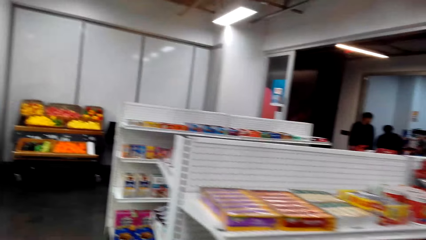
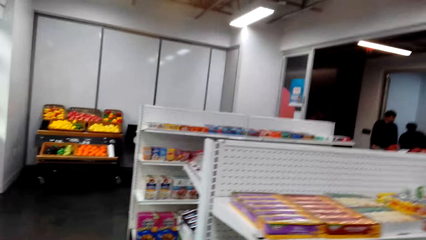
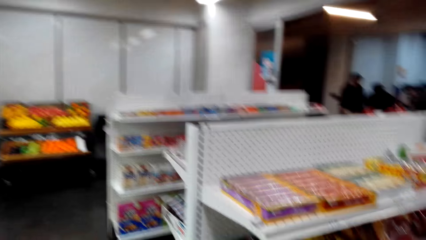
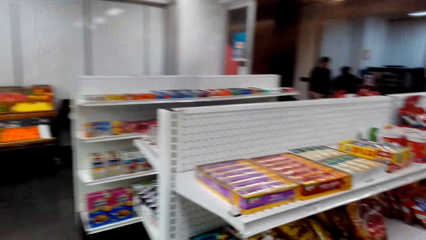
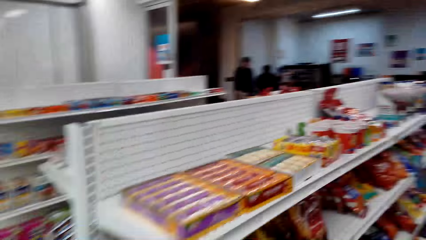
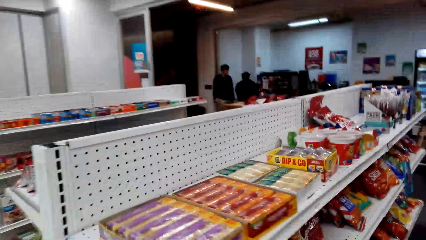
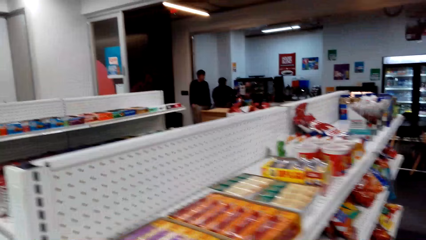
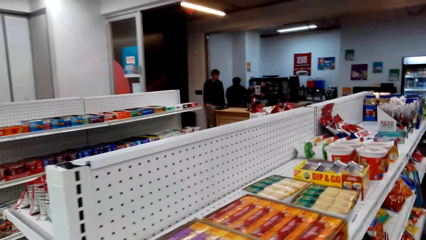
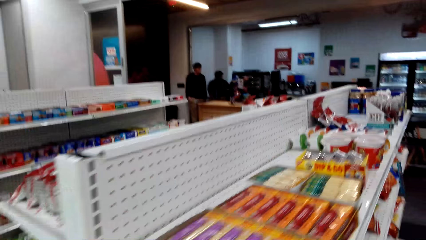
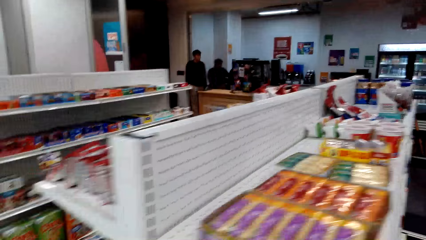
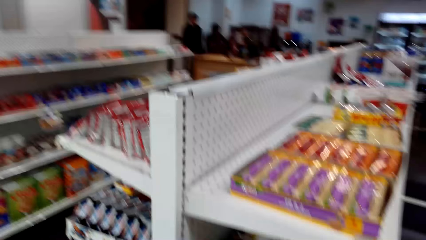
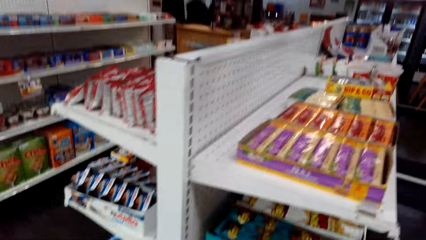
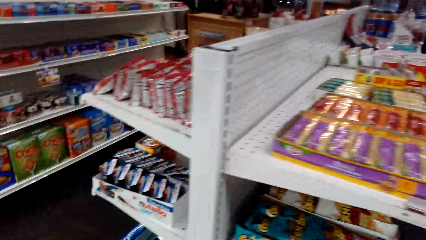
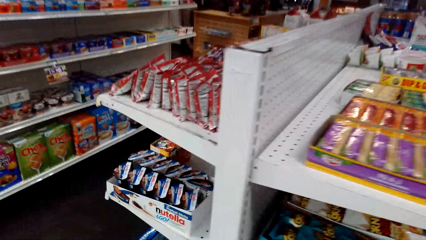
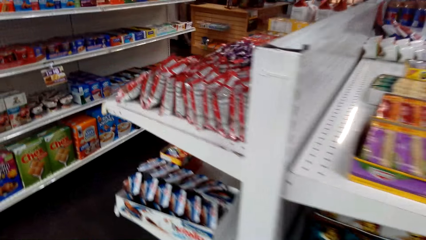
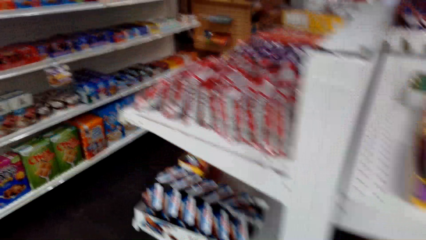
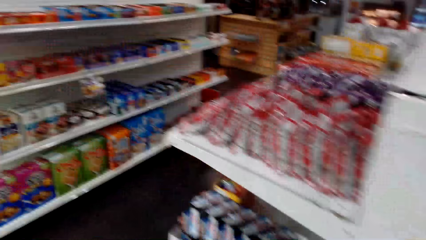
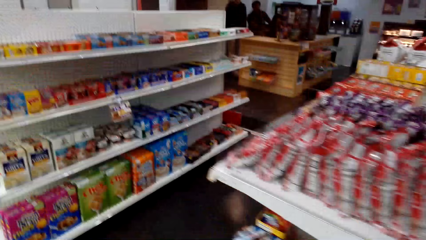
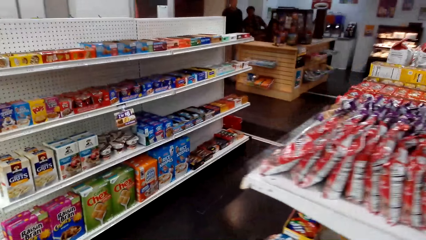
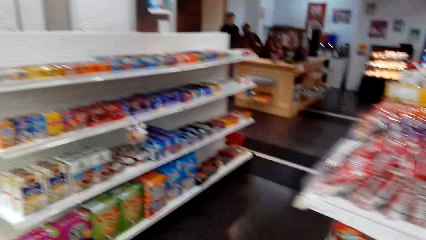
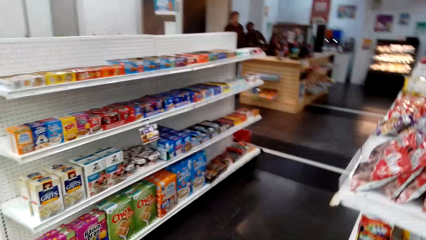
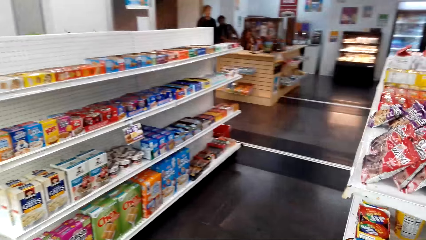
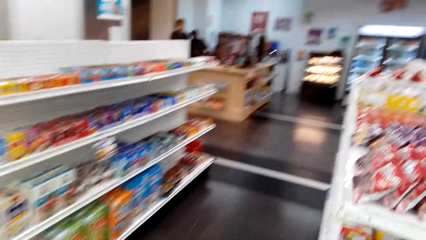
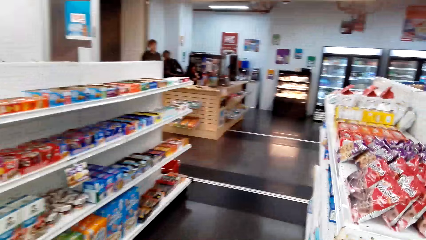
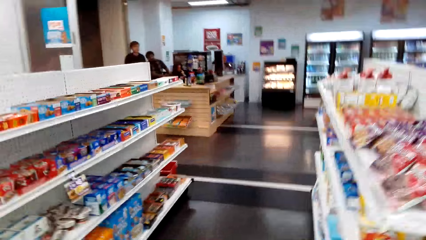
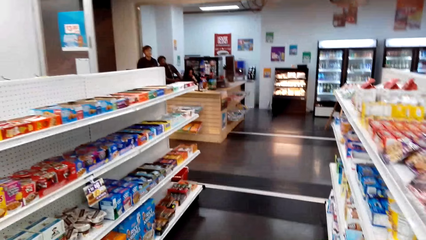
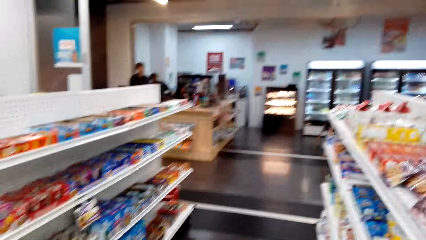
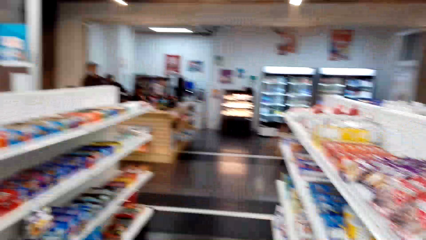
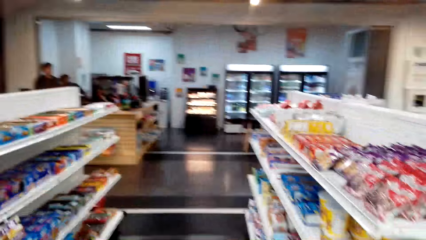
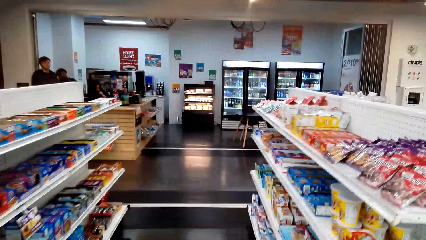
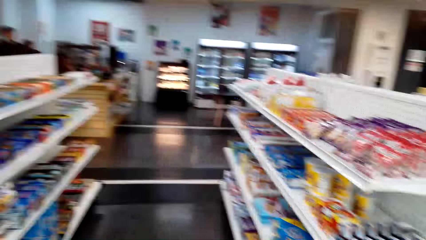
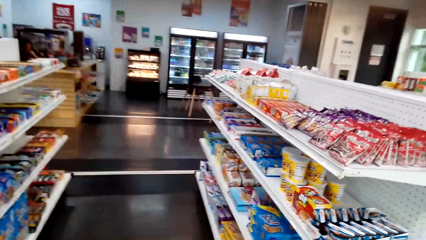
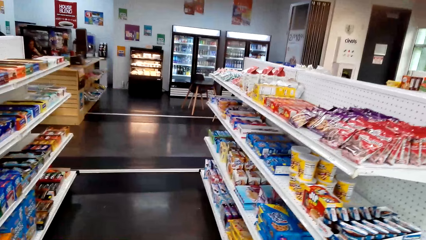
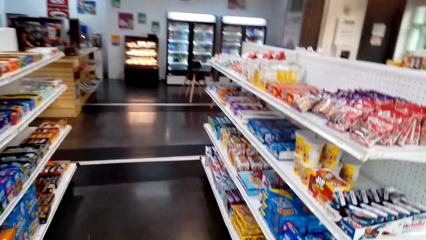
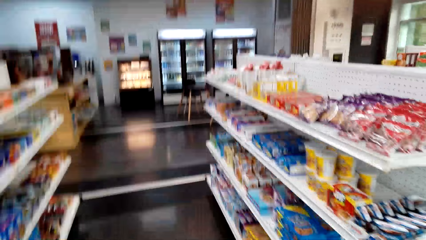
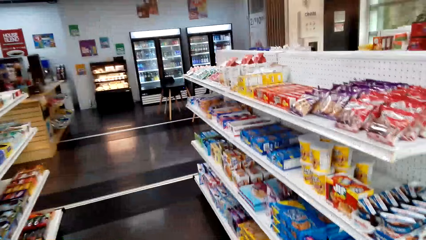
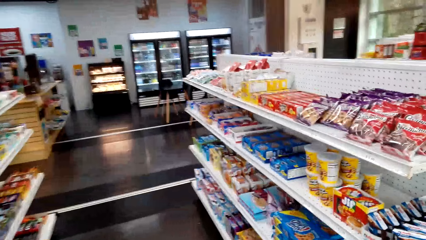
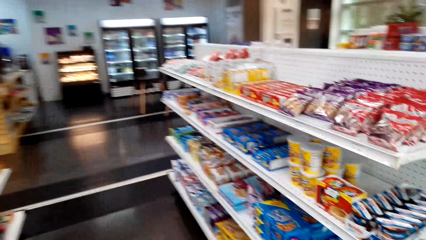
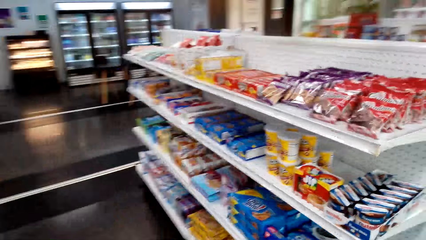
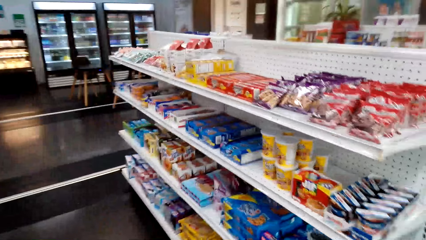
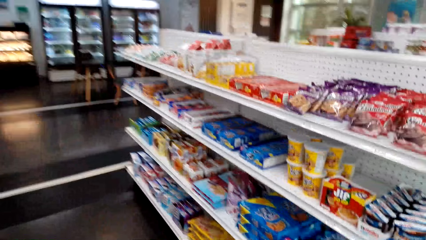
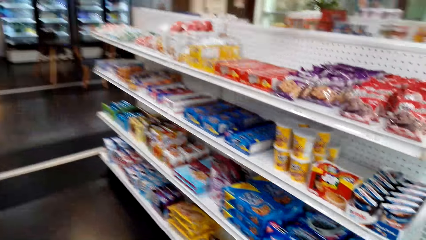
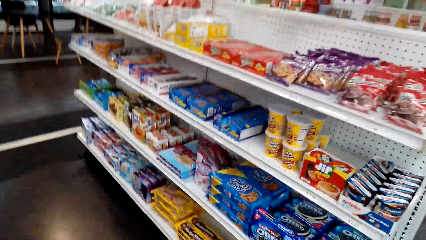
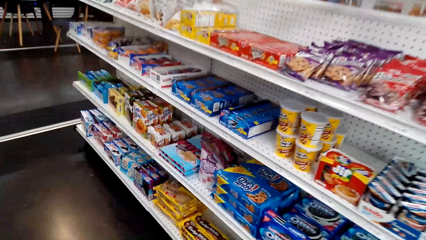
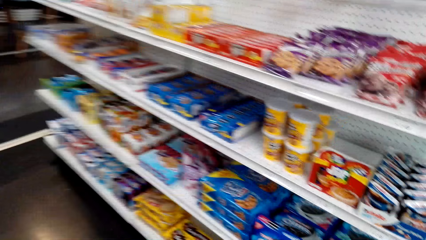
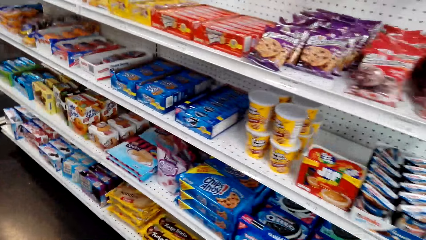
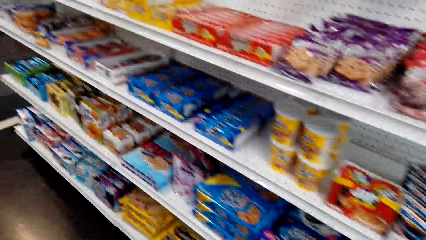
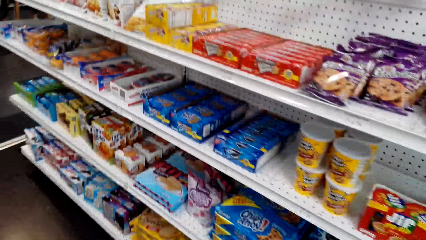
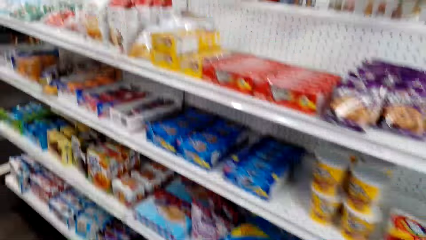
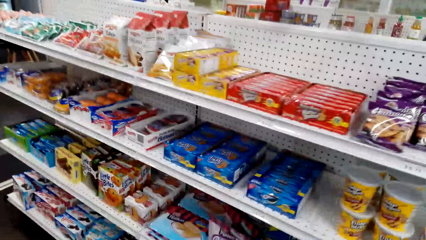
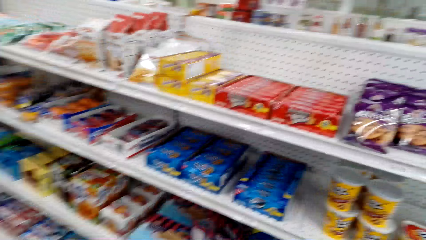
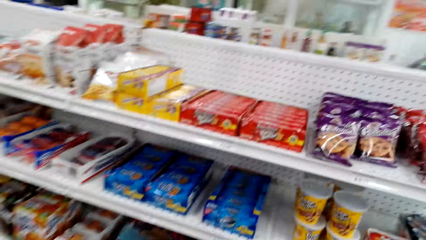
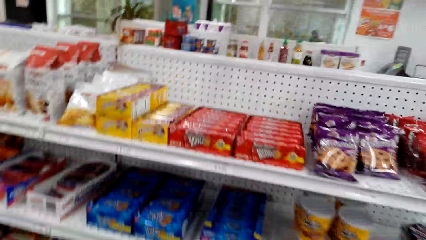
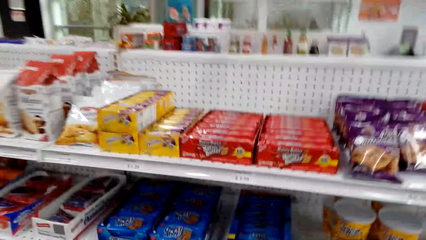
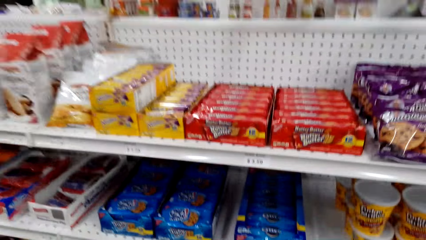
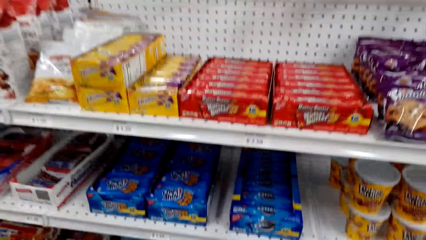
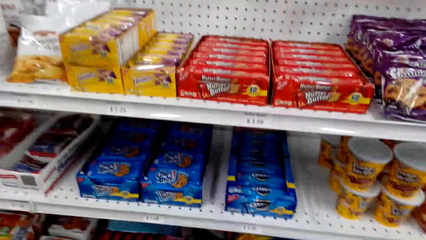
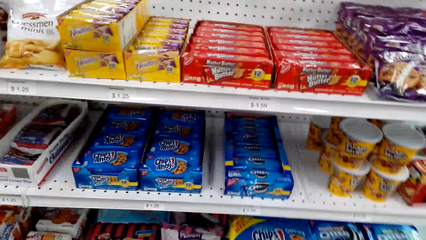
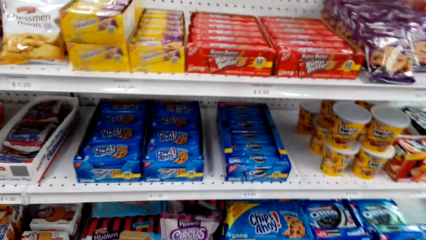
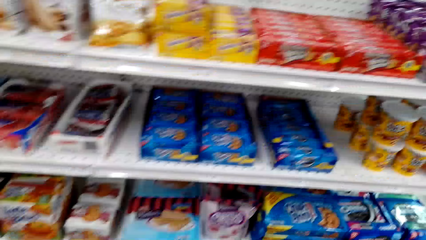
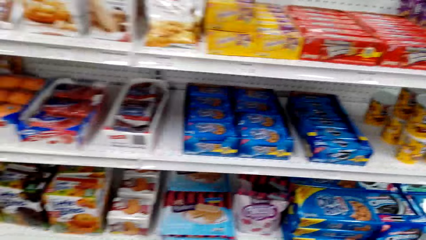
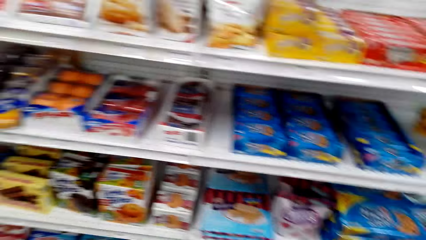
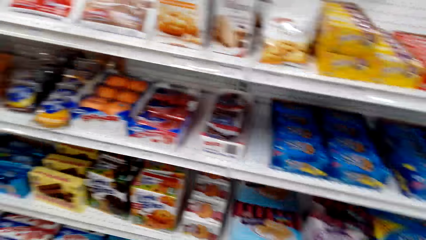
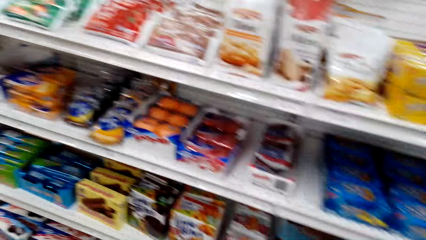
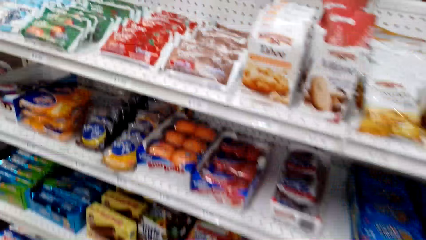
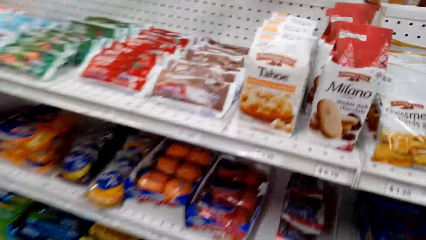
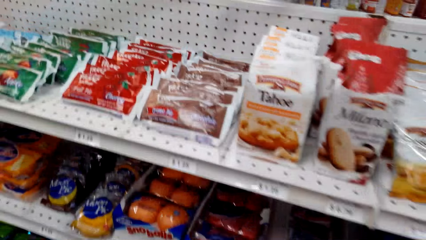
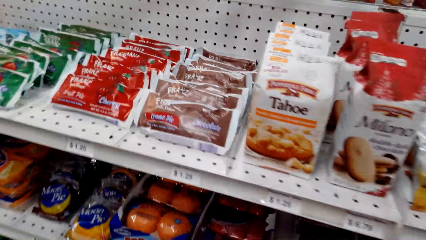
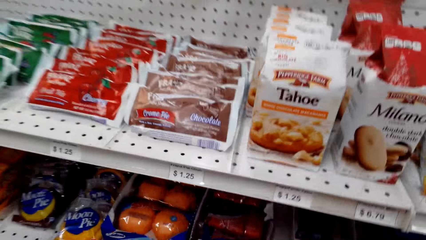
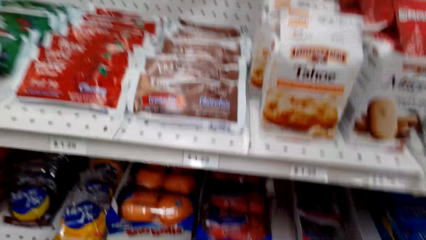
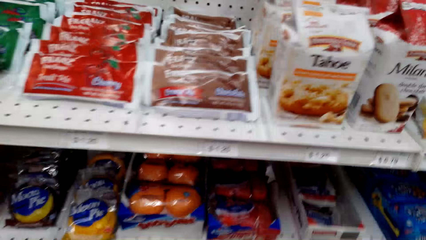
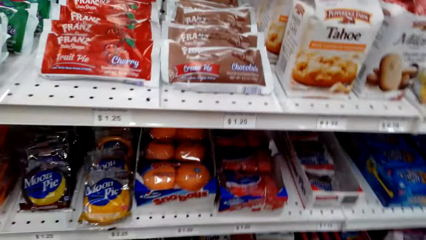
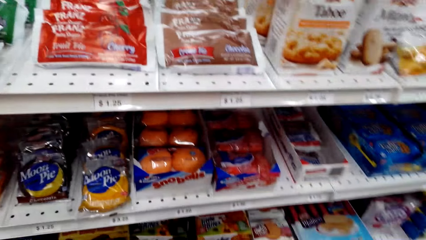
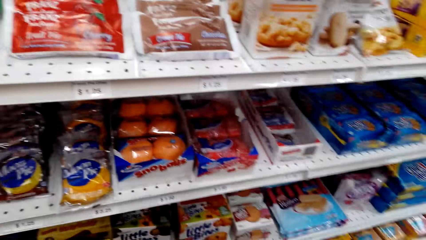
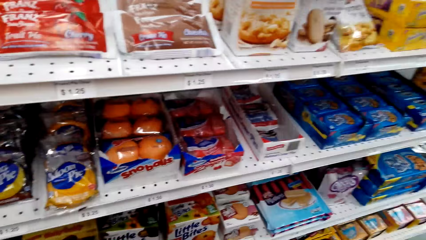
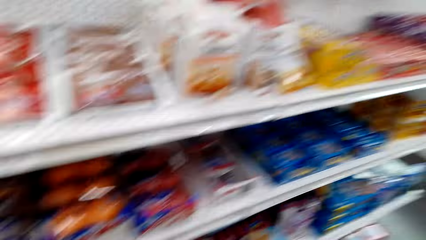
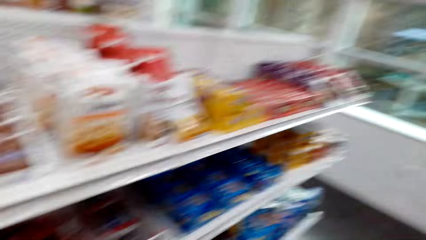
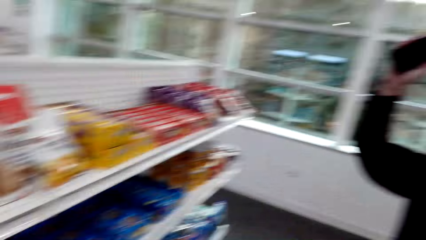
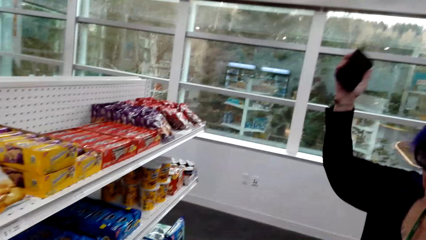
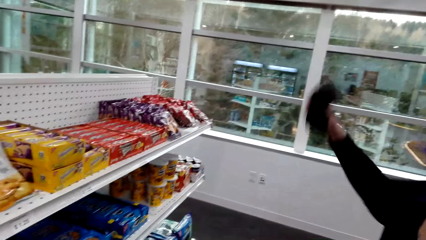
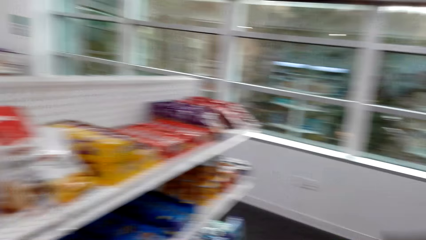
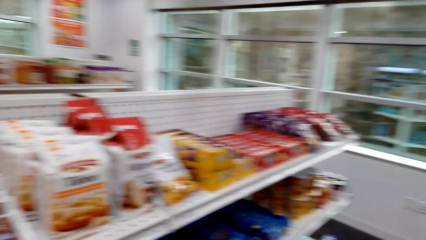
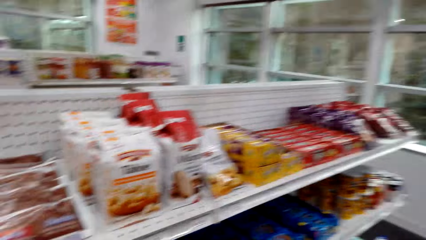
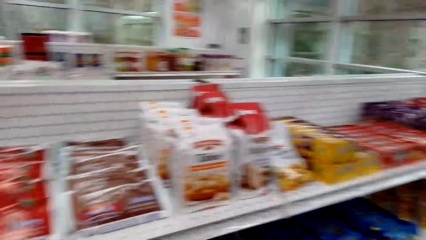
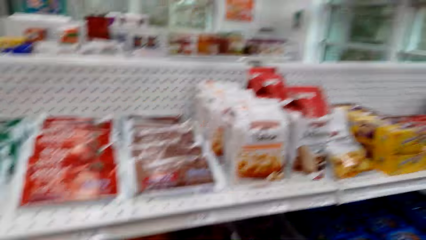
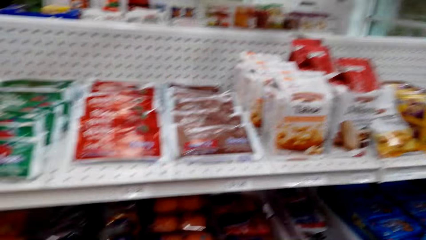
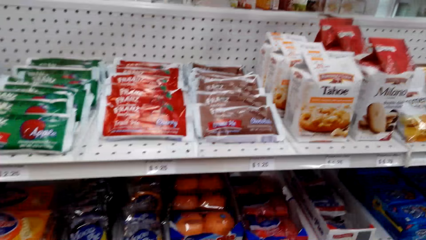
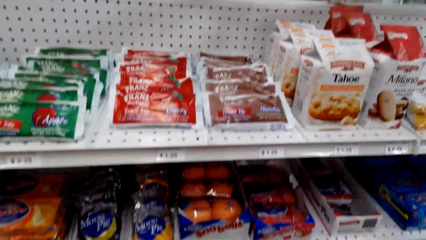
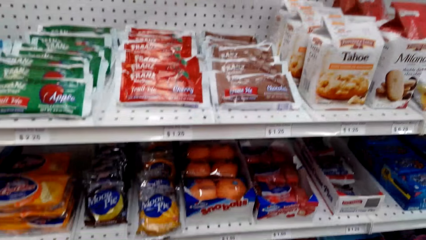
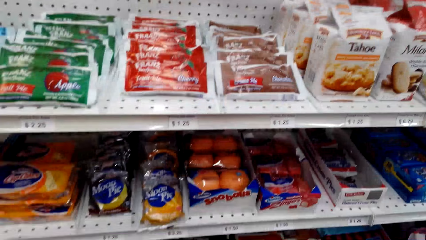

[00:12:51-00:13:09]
The camera wearer talks to a woman. They walk around the convenience store. They dialogue with the woman. They stare at the shelf.
